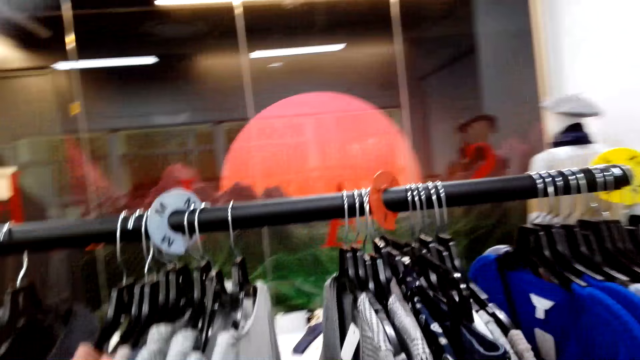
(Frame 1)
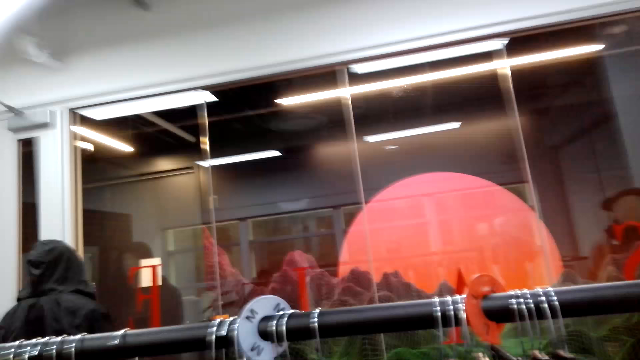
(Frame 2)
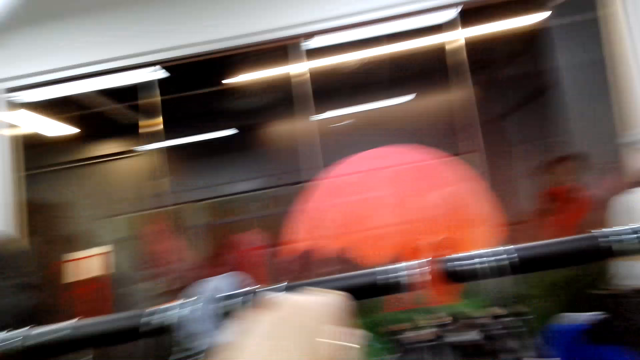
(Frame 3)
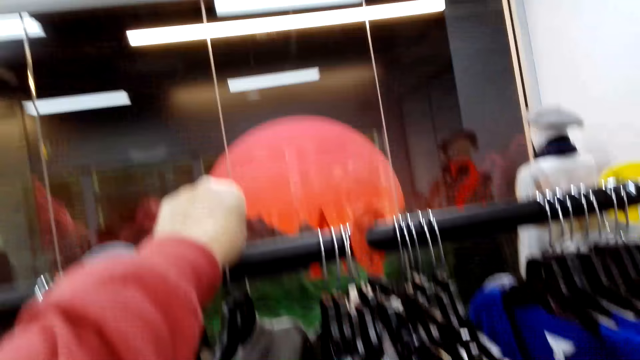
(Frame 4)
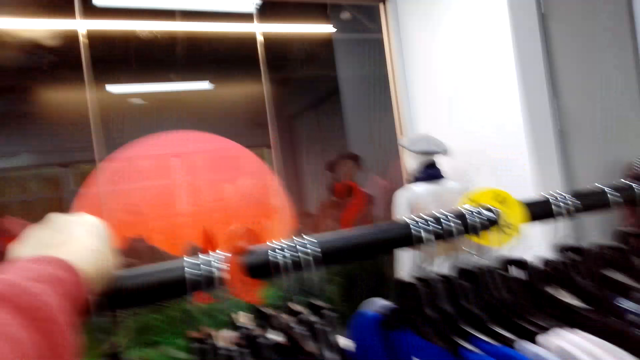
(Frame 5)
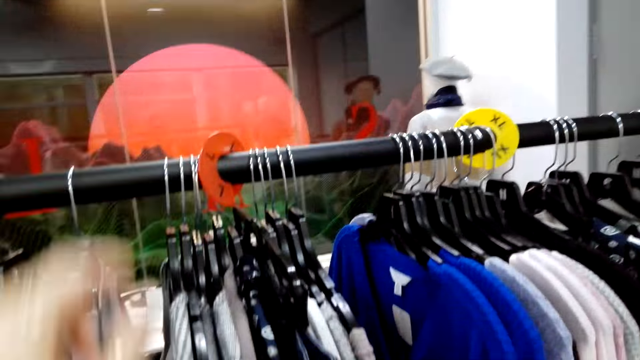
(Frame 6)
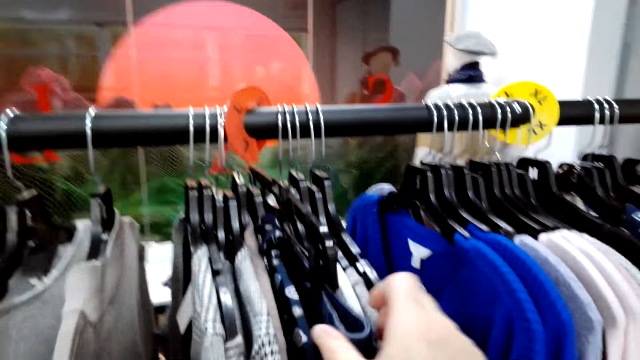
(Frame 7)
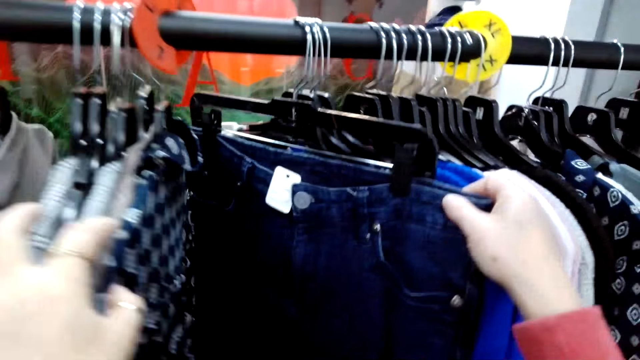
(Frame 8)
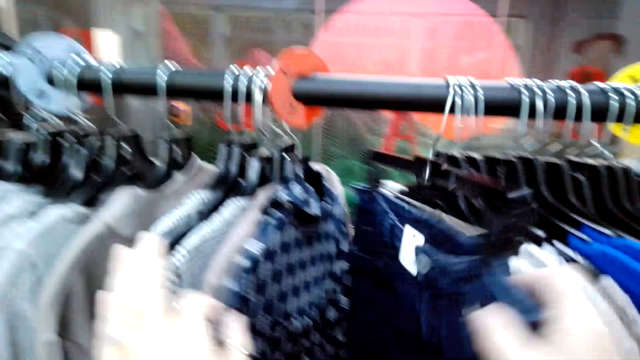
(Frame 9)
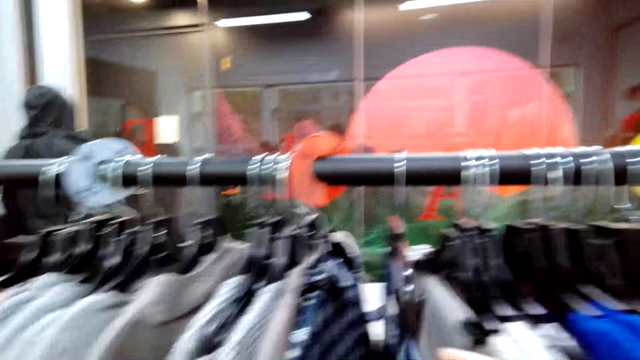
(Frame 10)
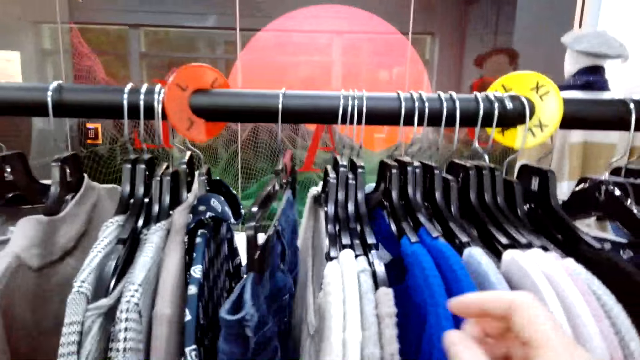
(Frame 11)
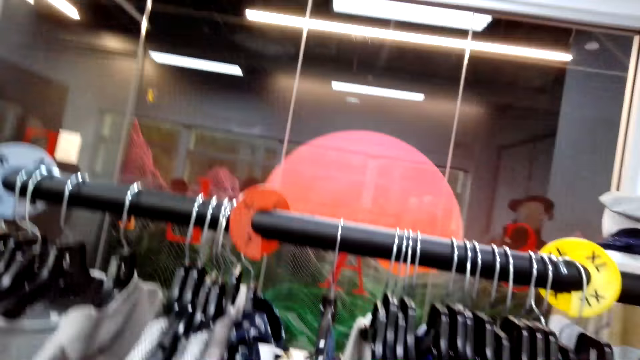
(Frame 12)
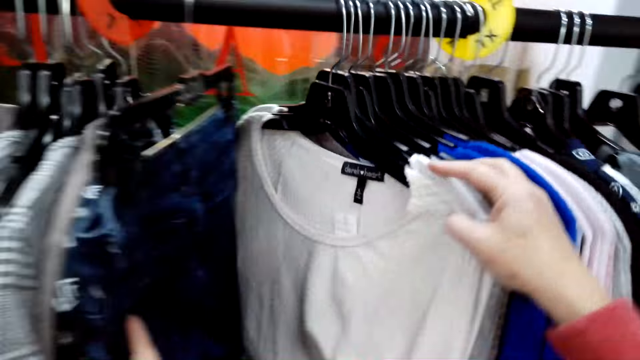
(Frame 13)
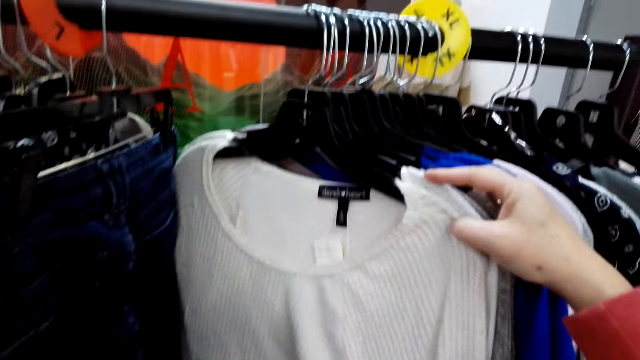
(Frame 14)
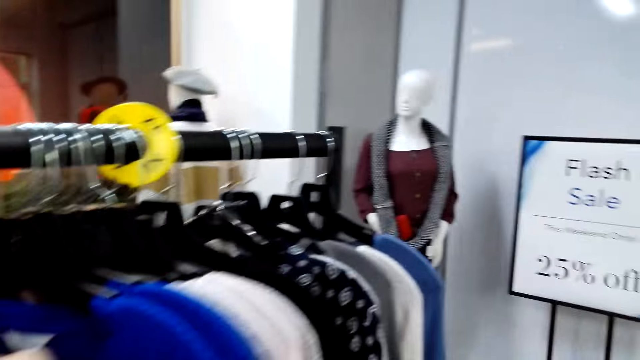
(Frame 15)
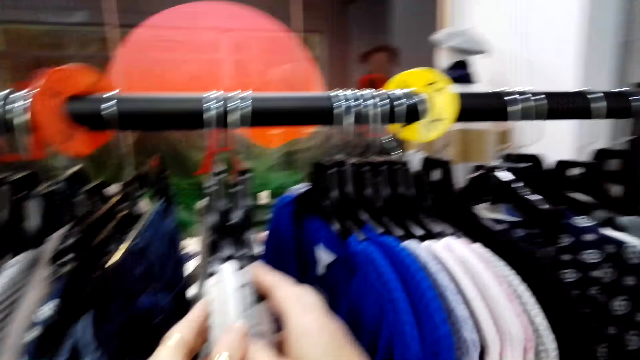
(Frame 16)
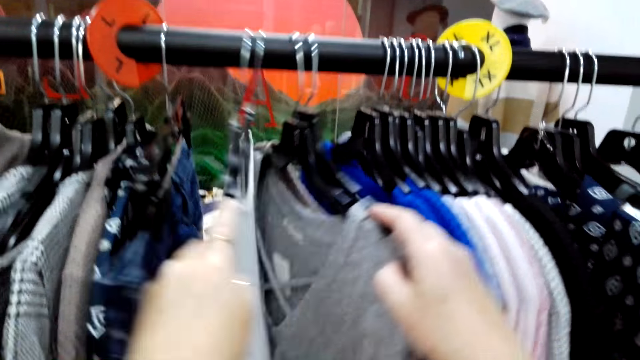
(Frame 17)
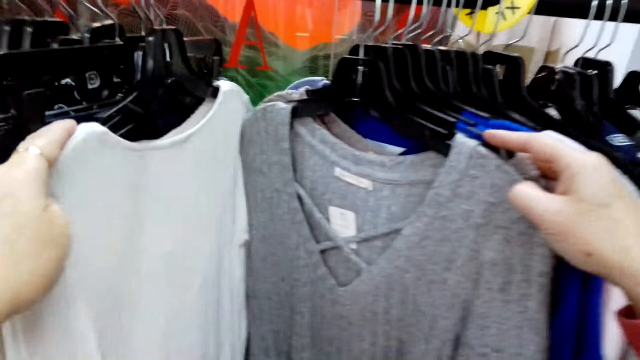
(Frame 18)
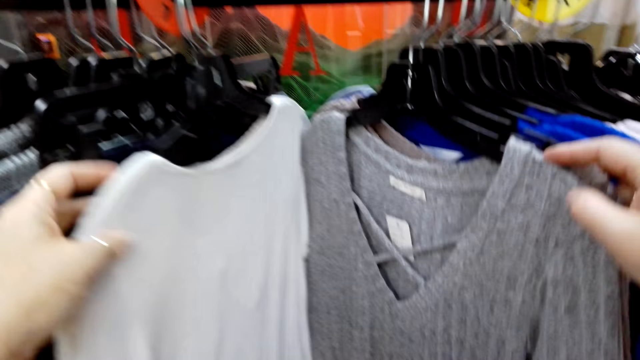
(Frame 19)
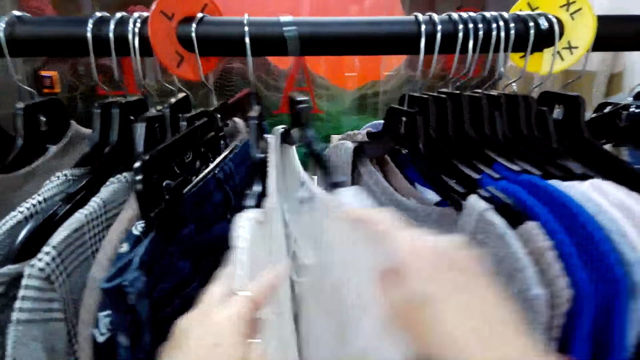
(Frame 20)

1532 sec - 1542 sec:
The camera wearer puts the clothes on the hanger line. A lady unhangs the blouses. The camera wearer searches the clothes on the hanger line.

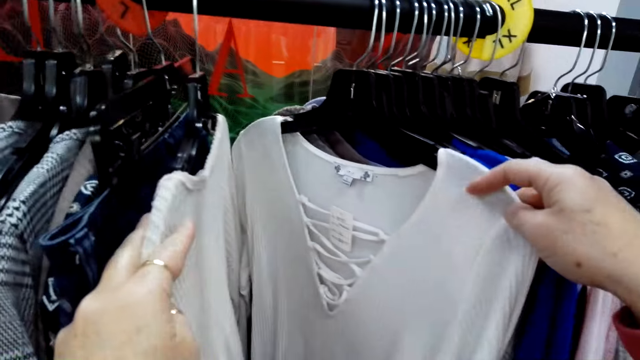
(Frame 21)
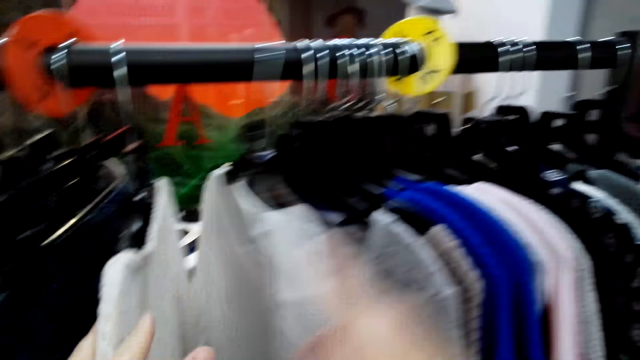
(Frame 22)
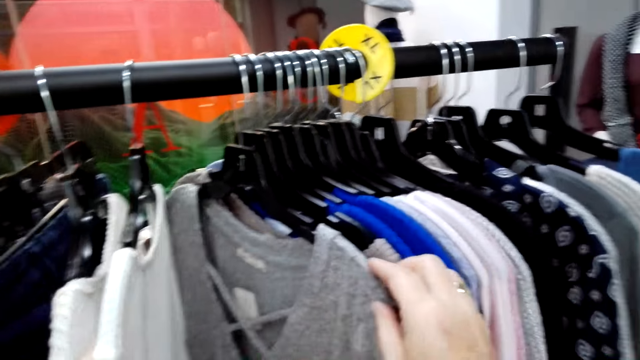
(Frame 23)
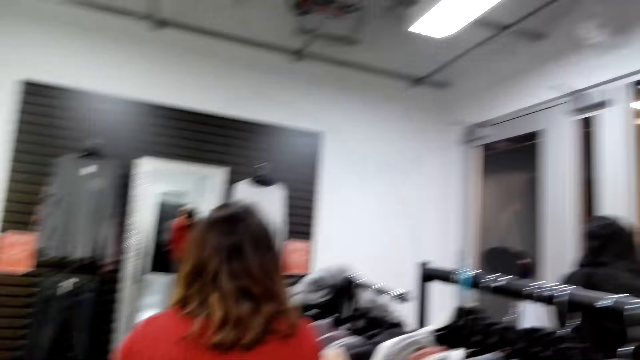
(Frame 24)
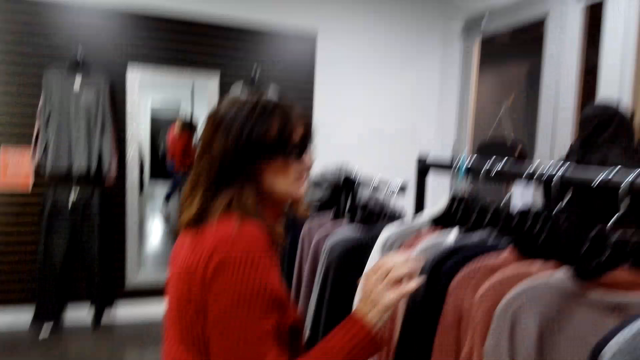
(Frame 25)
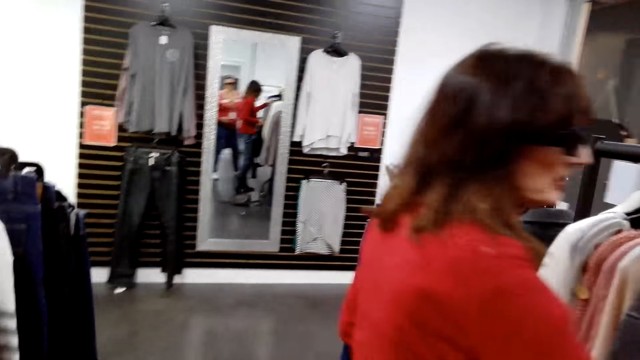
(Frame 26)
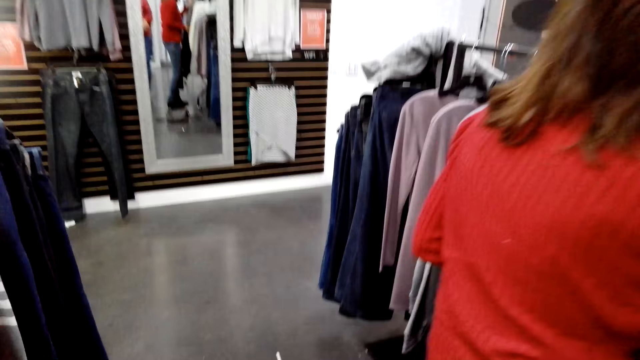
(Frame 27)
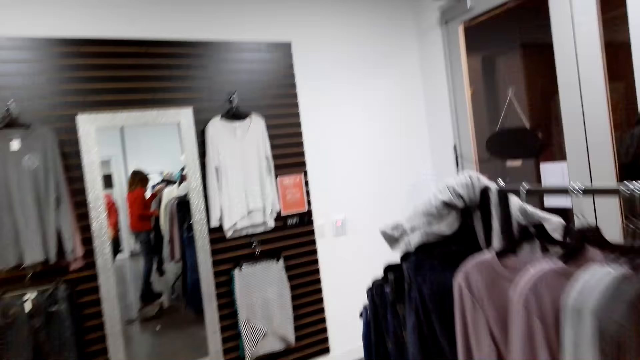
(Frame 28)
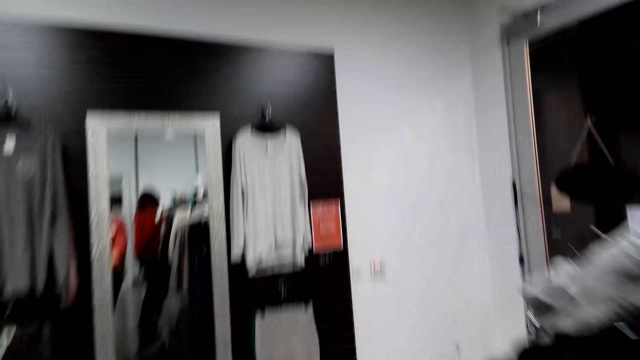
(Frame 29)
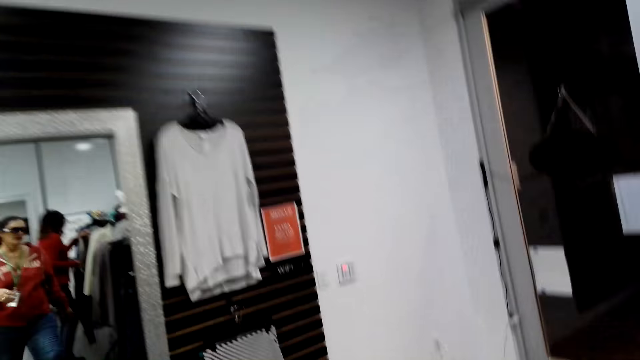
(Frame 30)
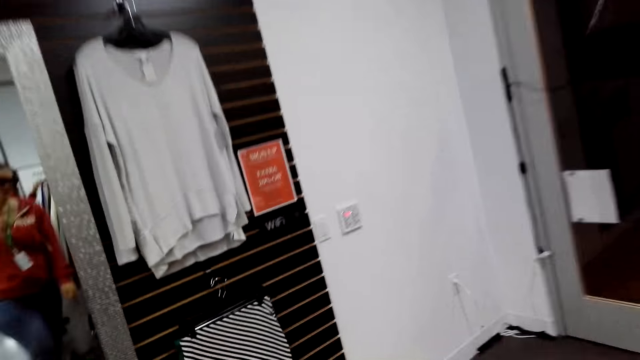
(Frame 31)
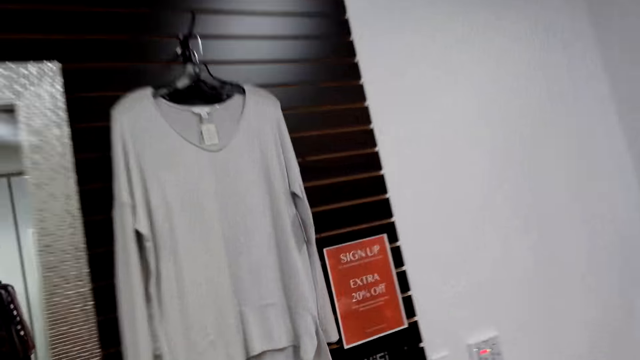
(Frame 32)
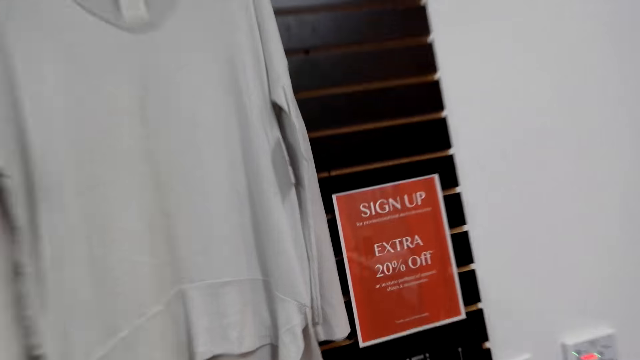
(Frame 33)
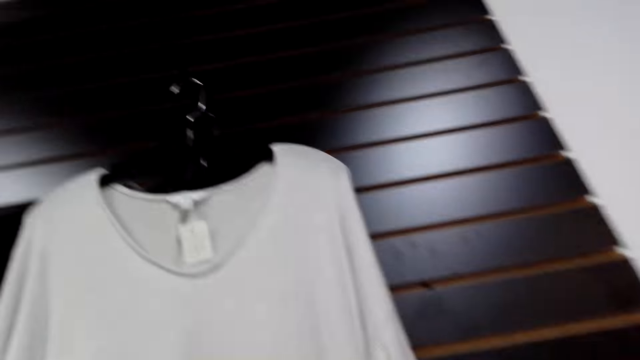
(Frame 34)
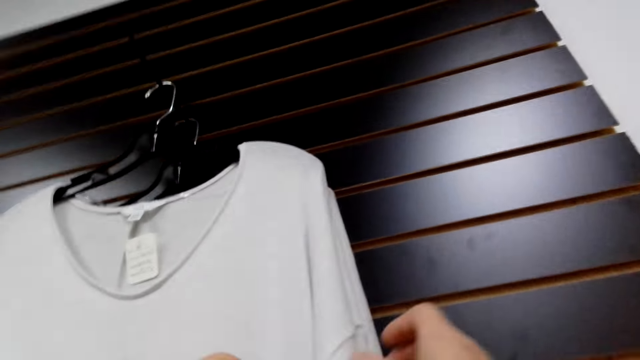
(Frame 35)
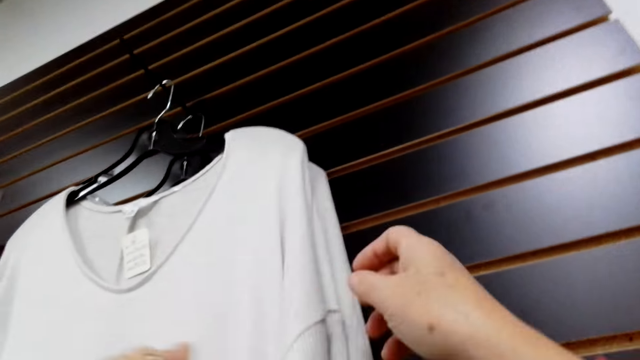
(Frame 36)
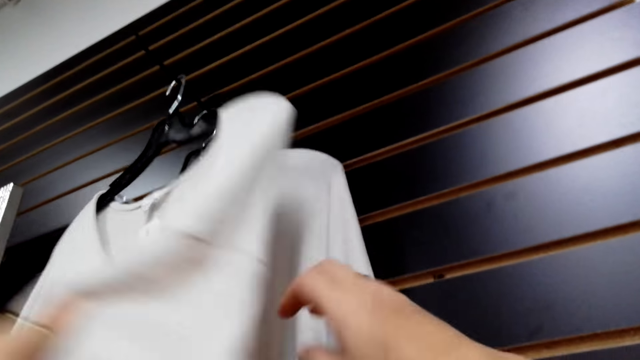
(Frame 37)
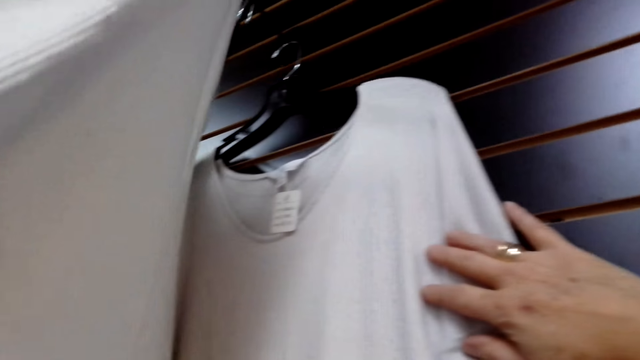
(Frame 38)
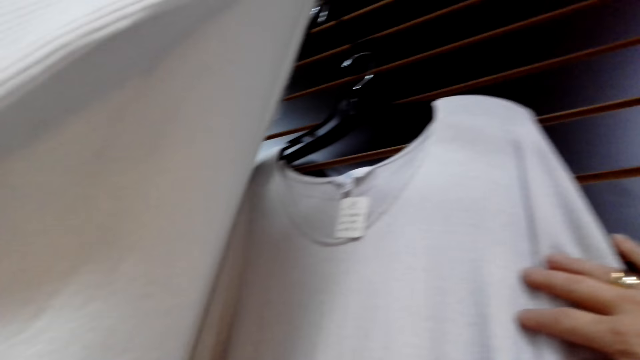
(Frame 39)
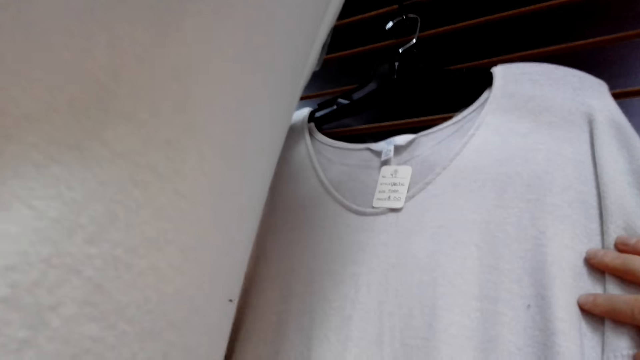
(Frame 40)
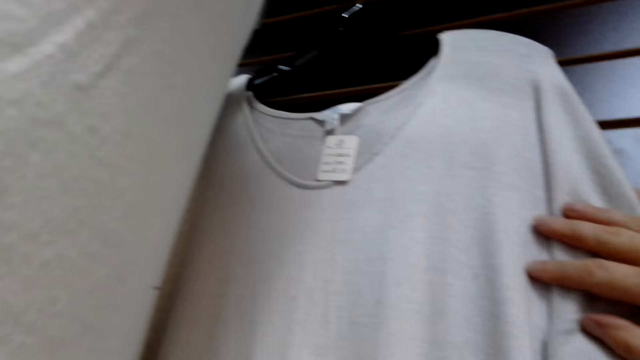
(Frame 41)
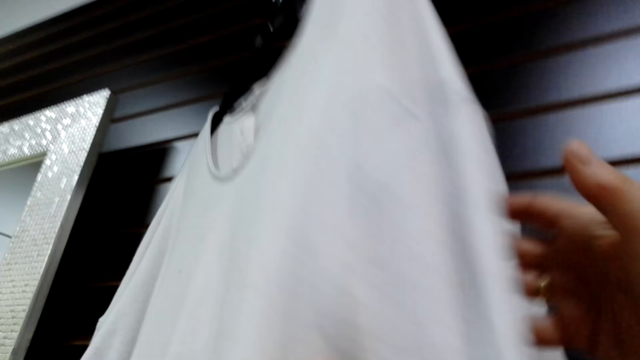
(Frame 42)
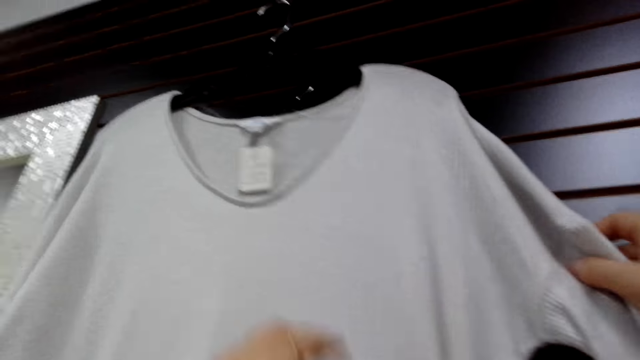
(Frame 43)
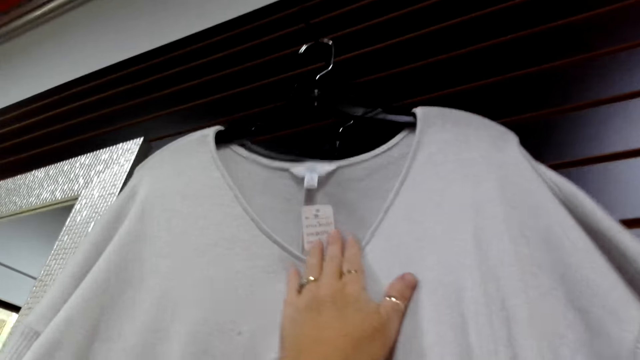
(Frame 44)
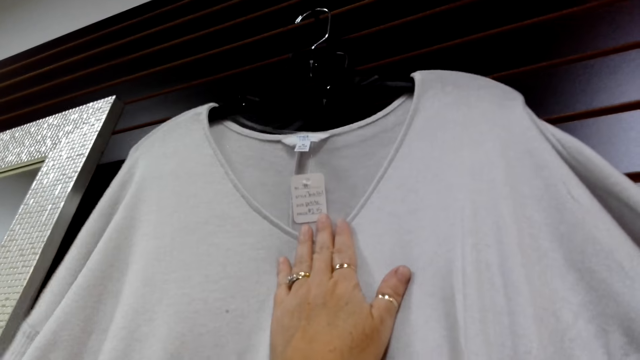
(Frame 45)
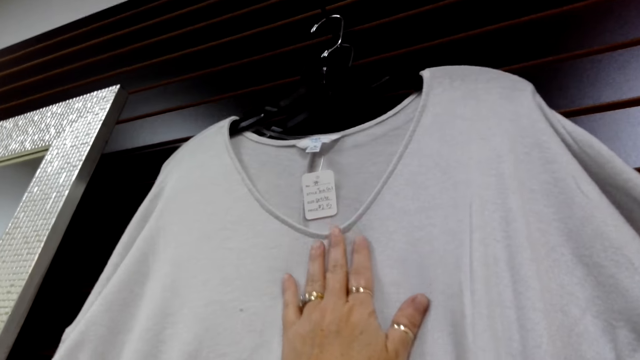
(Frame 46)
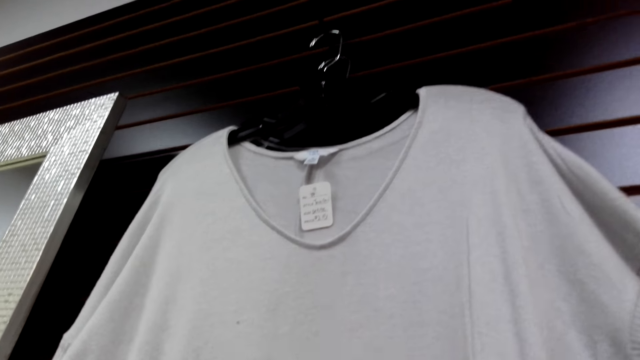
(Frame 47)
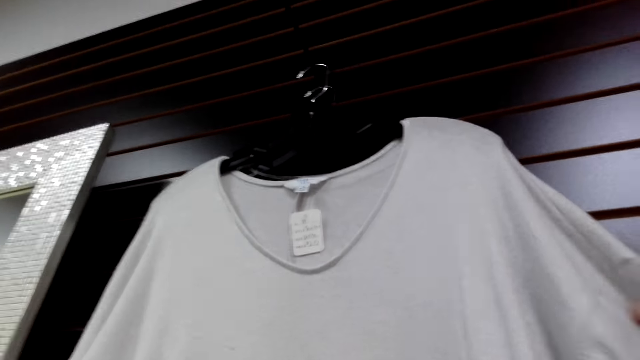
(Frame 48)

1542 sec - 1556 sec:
A lady searches the clothes on the hanger line. The camera wearer walks on the floor. They search the clothes on the hanger line, look at the clothes, and read the tag.
